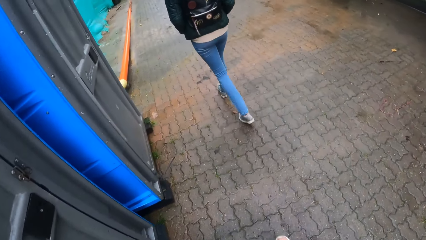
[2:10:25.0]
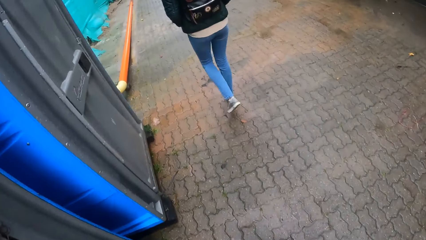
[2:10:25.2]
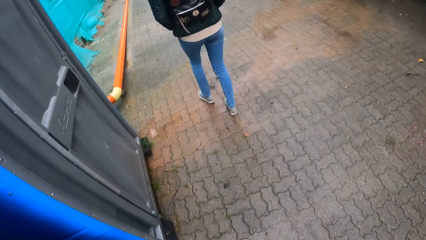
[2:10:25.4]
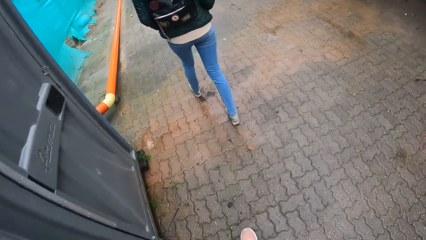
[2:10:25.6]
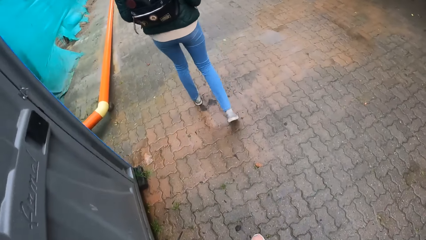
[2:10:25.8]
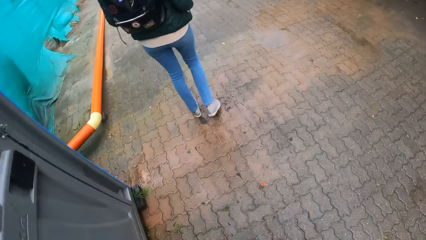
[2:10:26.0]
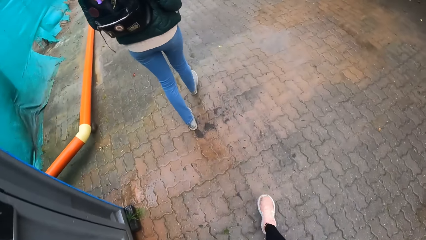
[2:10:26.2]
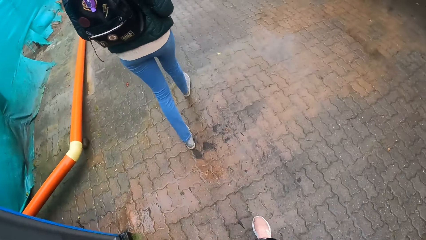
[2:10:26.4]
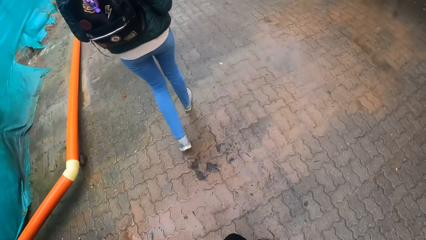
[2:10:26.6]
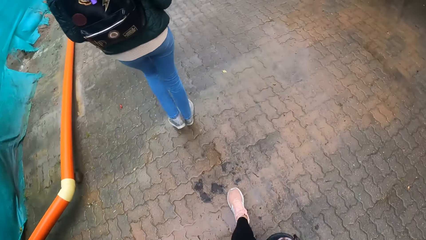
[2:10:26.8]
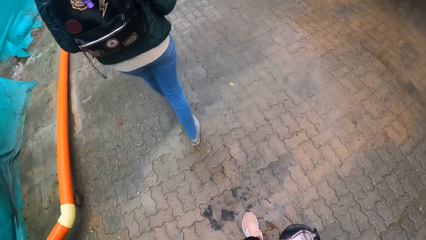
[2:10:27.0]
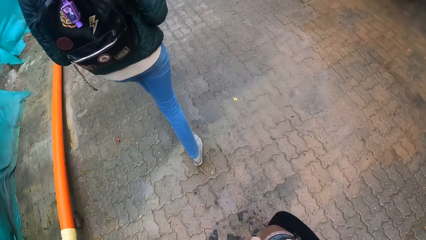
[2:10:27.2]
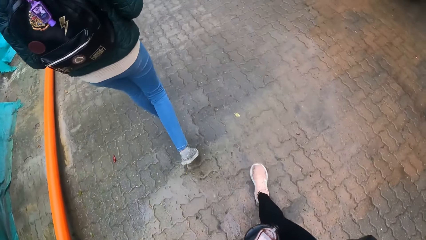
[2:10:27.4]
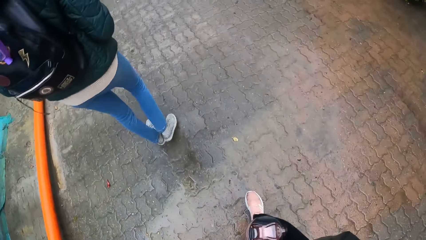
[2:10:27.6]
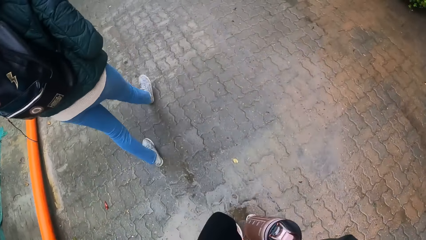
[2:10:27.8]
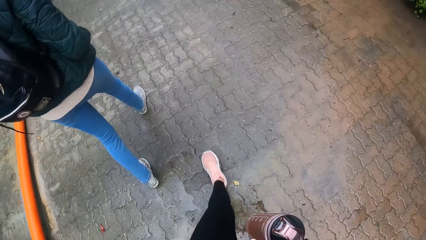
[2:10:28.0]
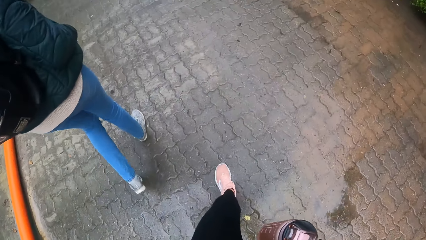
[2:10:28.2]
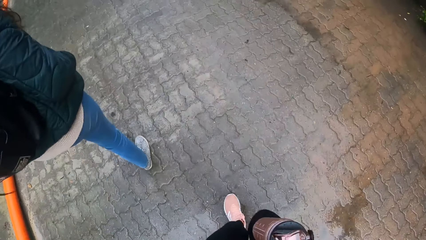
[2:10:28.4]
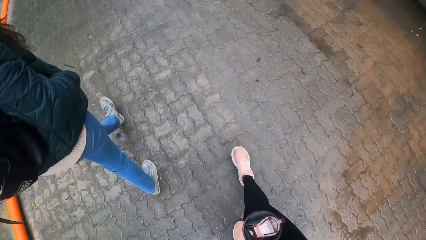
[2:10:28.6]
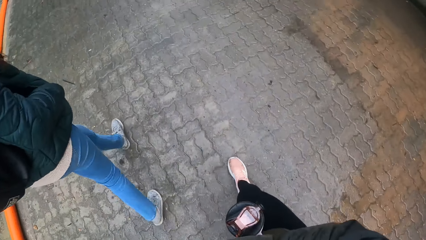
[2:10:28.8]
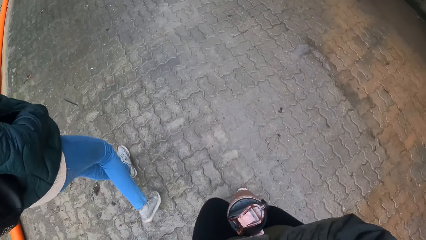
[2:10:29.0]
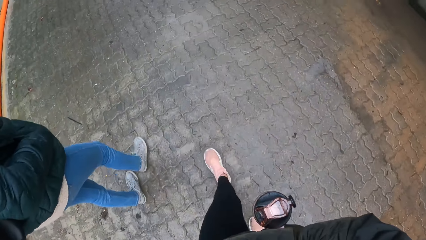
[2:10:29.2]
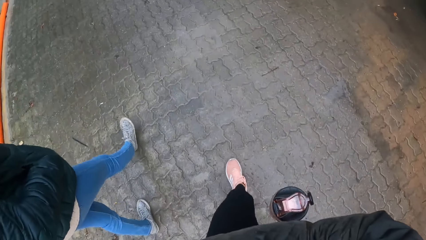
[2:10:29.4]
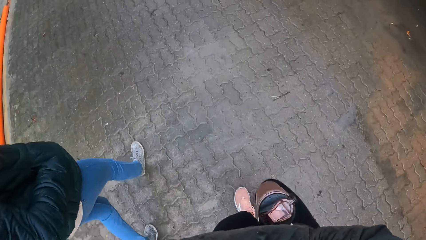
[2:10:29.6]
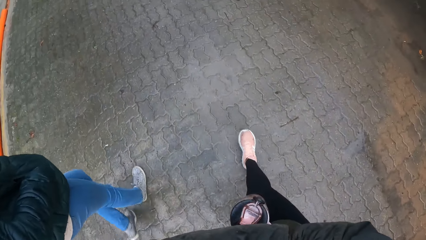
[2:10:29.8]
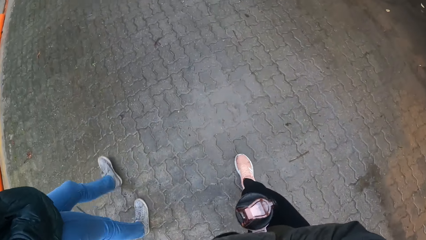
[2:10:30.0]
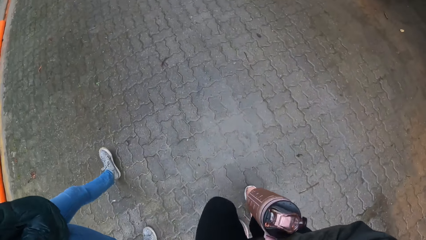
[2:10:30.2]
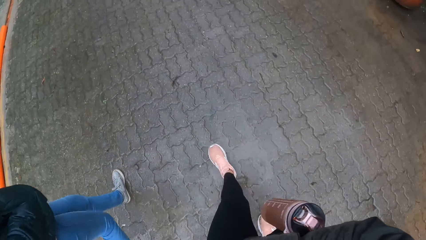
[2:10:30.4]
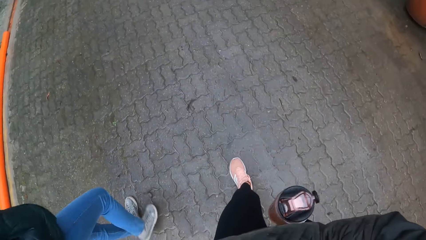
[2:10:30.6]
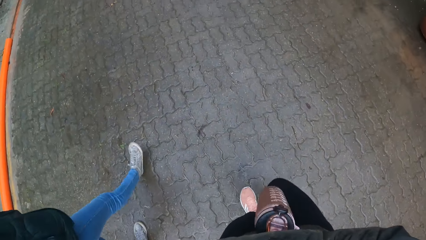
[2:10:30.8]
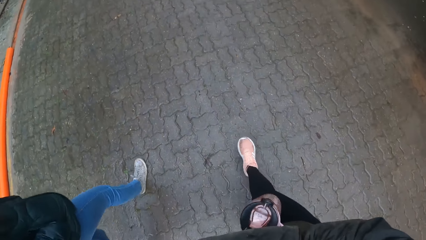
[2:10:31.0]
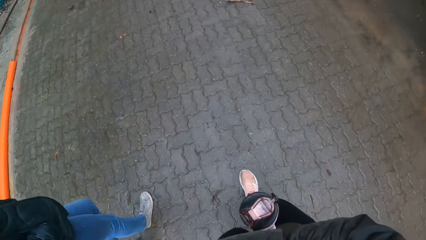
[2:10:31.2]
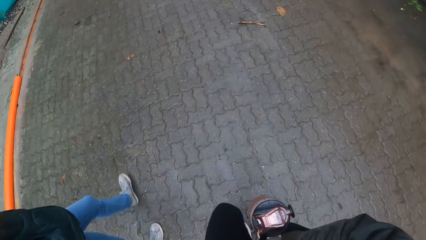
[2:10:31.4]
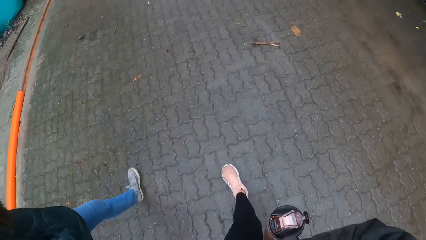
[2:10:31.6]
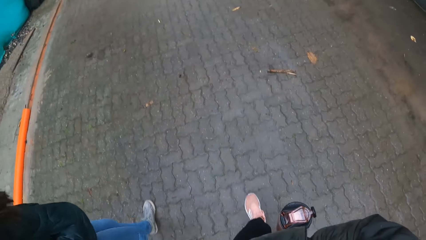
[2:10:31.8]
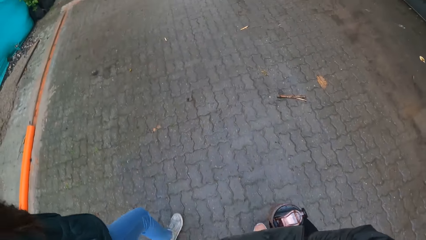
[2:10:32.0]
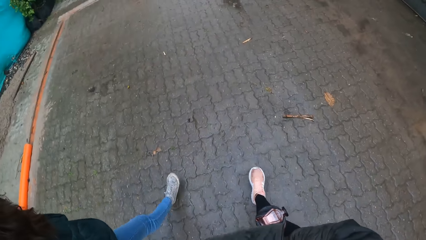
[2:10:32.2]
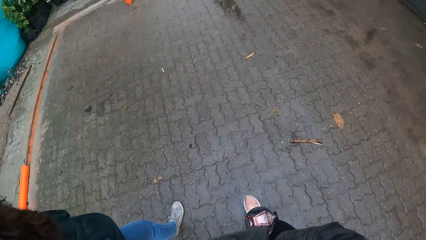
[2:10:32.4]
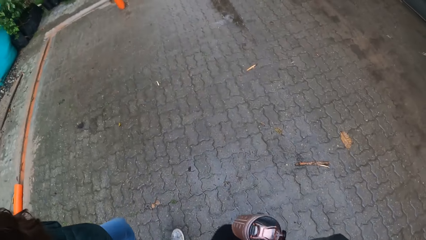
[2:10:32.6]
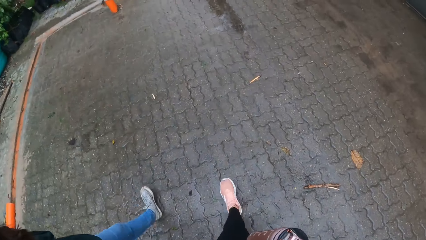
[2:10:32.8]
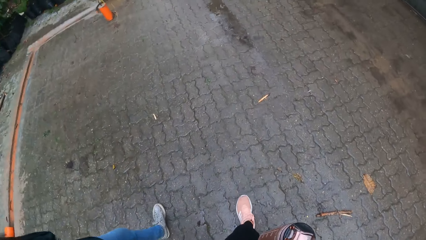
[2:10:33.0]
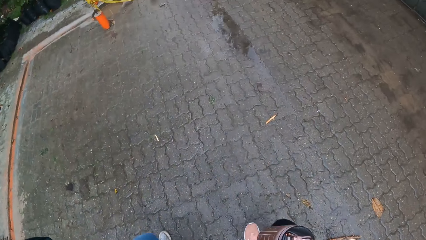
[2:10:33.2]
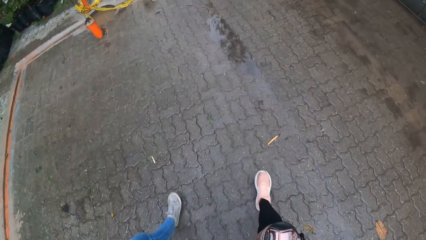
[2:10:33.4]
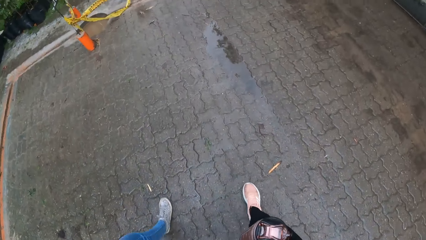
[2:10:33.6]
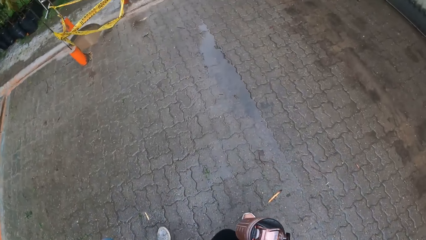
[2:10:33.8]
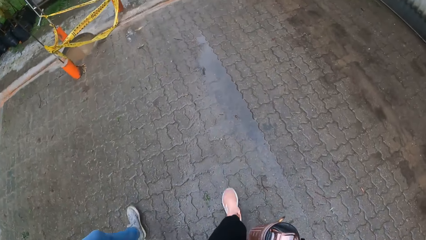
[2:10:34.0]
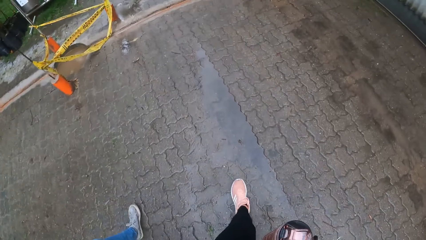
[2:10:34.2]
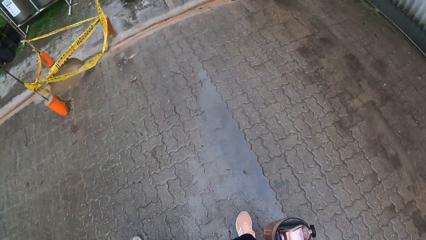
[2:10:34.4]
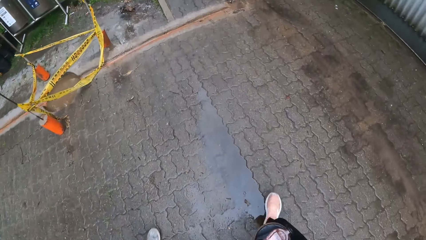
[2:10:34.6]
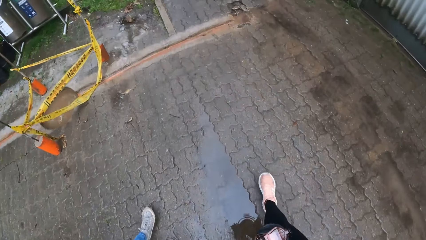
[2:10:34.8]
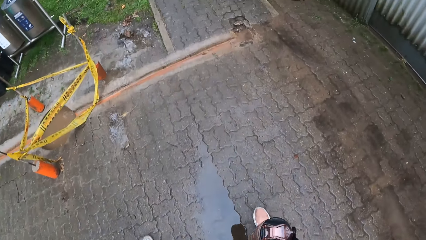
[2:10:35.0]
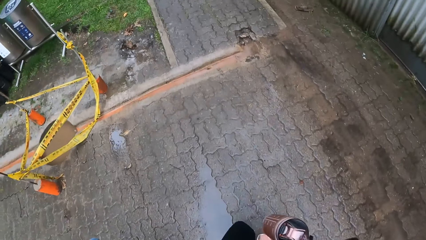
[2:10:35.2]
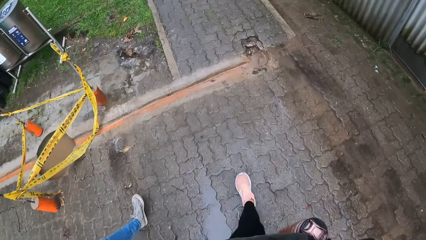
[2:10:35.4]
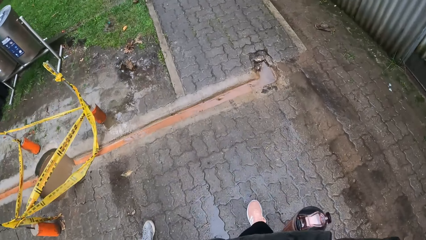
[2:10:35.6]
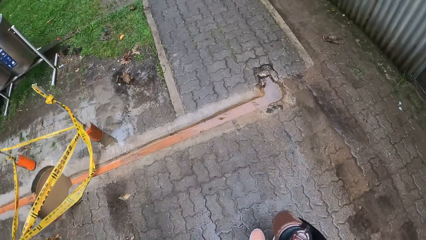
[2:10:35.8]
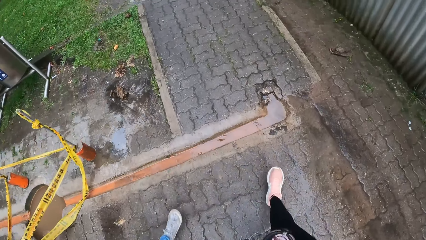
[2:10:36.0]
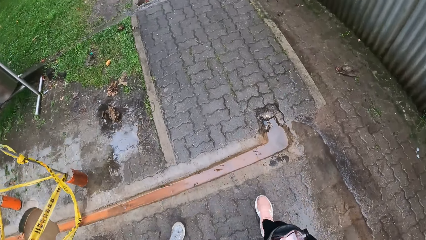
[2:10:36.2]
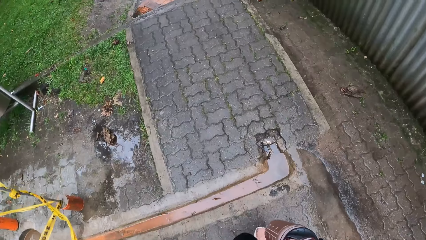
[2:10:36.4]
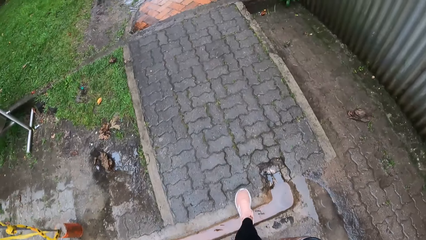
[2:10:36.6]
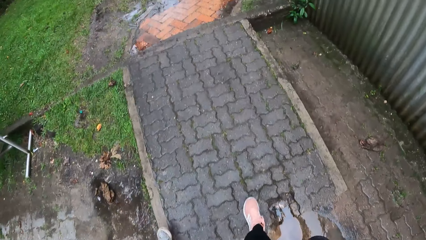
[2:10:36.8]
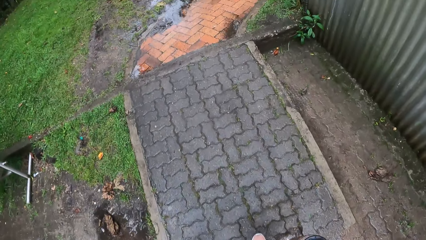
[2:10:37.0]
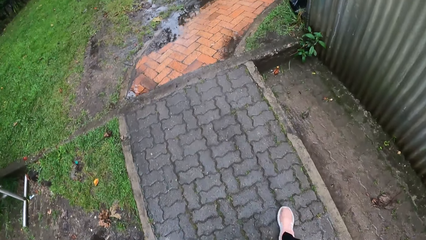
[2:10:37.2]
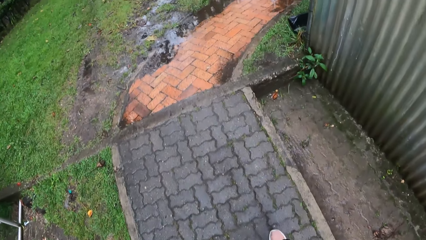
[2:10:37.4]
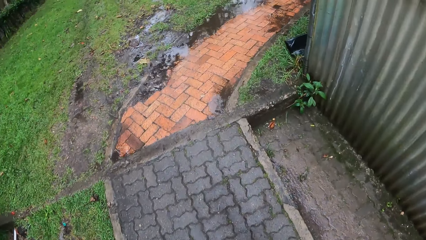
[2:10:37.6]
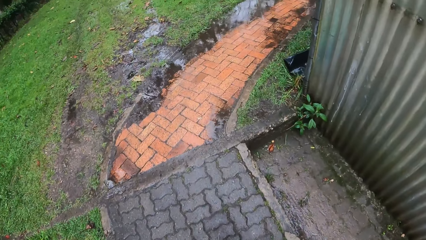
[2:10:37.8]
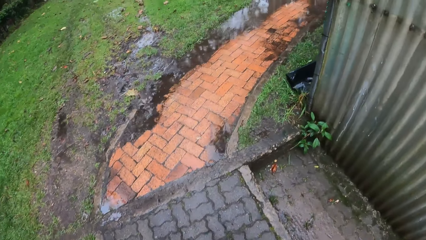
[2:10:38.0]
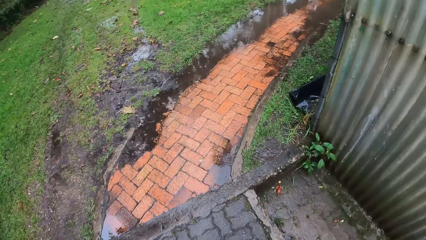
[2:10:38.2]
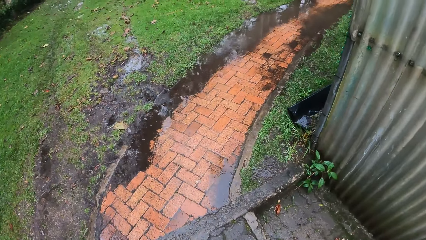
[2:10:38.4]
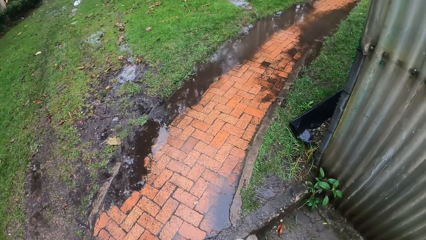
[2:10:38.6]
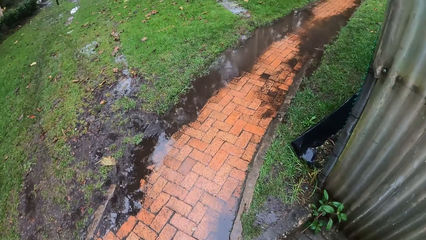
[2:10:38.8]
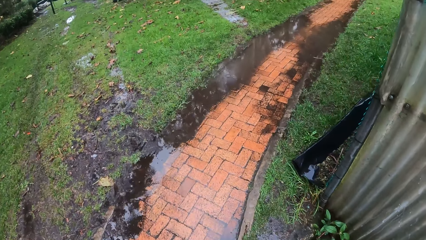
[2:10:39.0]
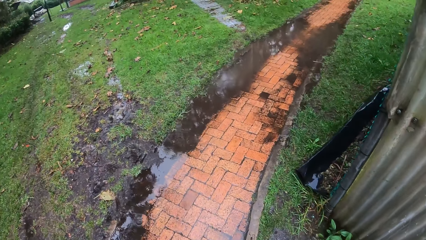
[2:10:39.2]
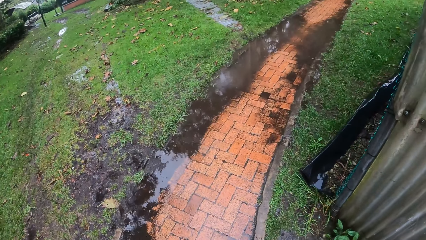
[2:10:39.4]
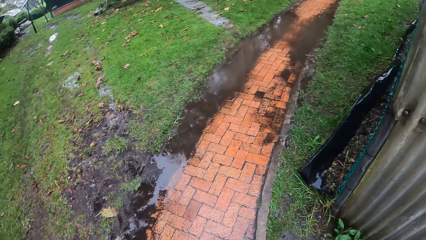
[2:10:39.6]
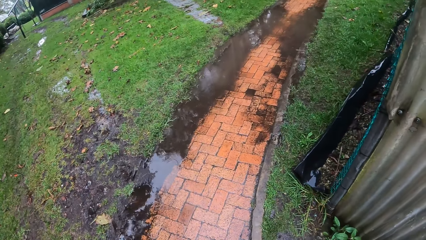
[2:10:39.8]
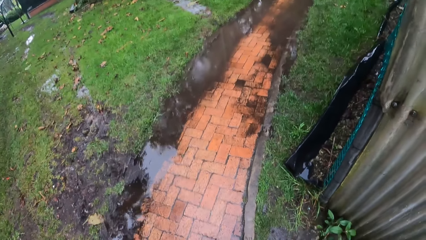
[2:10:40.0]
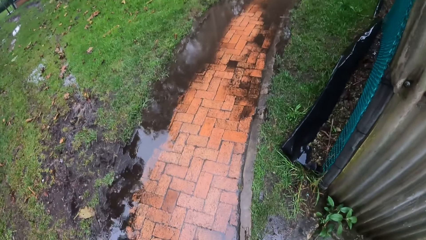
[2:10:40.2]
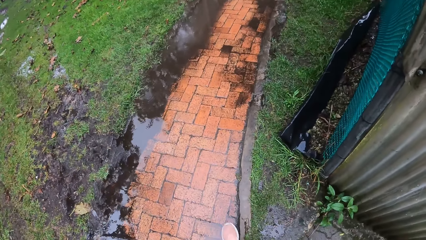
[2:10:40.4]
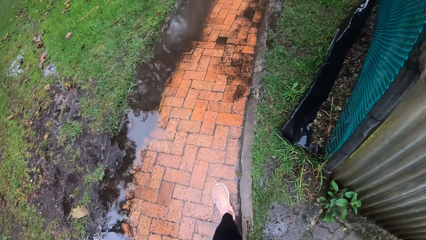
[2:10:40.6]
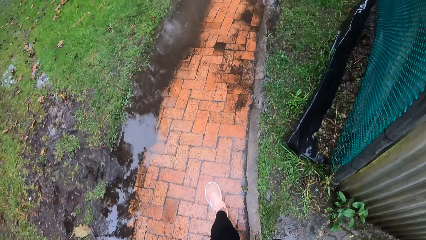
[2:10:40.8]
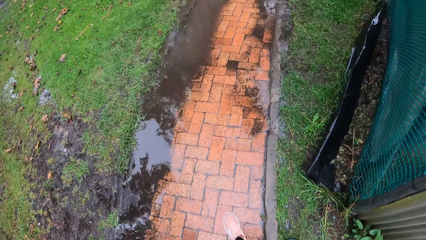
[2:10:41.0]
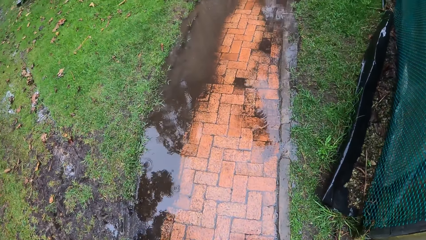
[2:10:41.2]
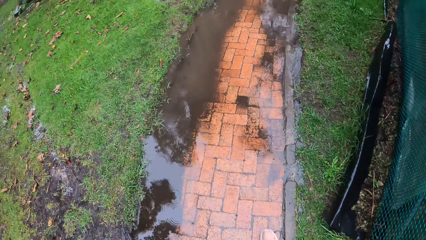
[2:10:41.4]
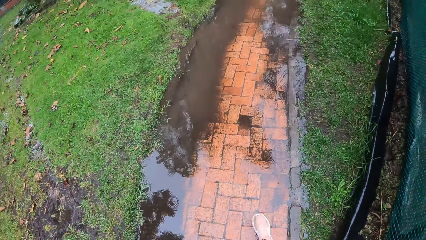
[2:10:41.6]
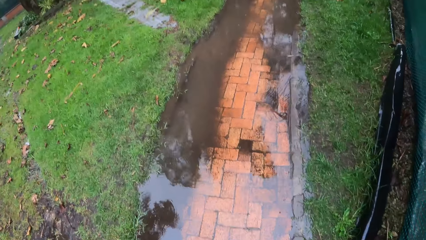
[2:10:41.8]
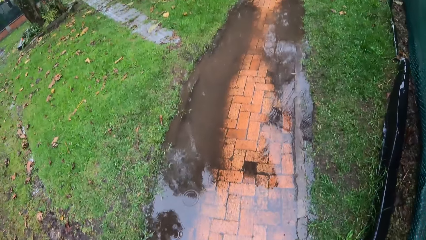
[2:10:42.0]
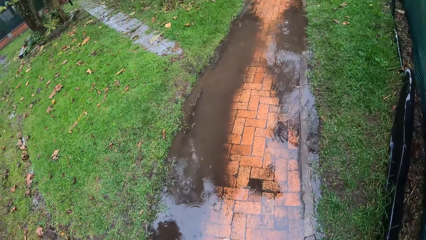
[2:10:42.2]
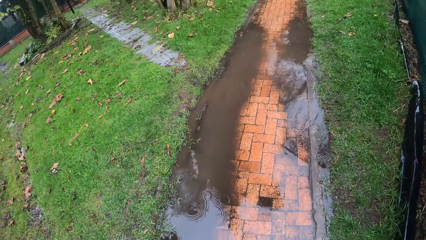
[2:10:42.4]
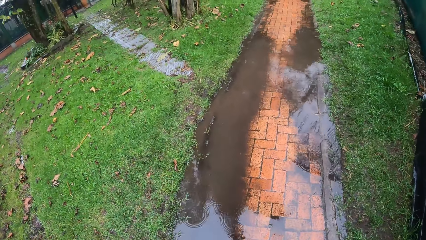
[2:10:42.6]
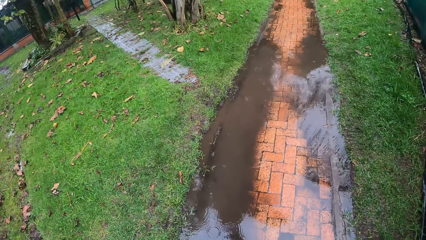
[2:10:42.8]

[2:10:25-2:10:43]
The camera wearer looks in front. They walk past a person. They look in front. They walk through the pavement to the right.
